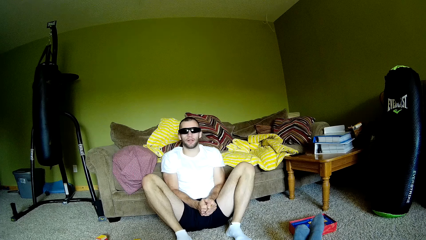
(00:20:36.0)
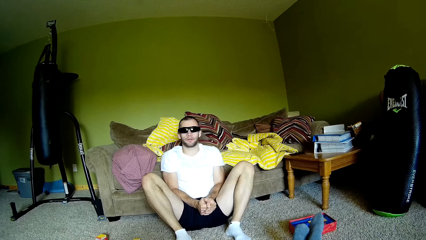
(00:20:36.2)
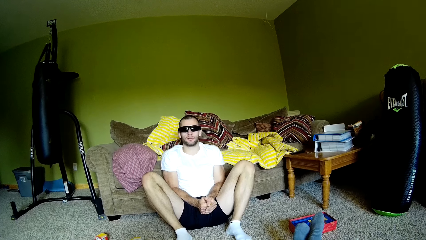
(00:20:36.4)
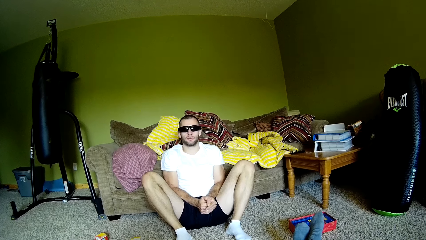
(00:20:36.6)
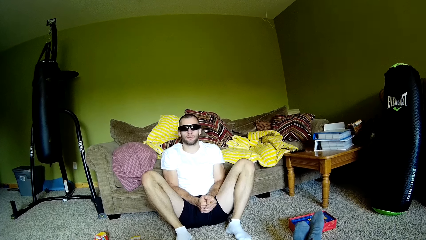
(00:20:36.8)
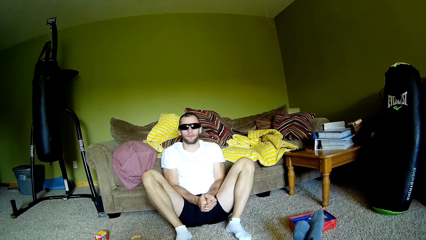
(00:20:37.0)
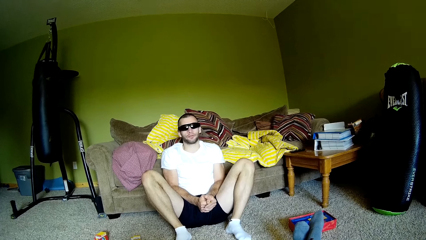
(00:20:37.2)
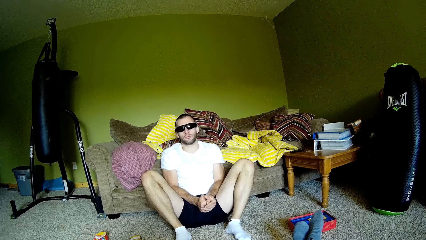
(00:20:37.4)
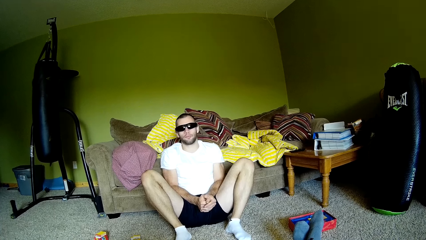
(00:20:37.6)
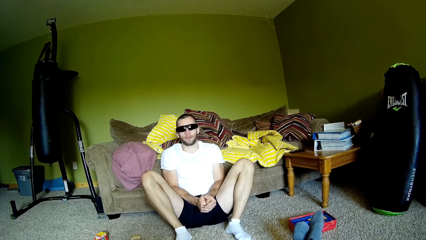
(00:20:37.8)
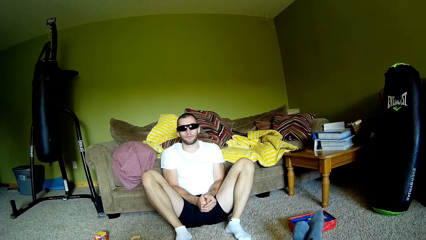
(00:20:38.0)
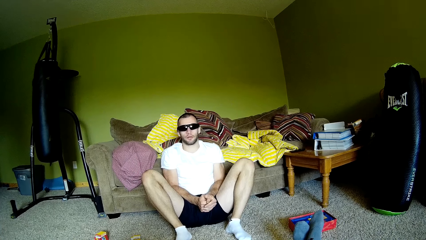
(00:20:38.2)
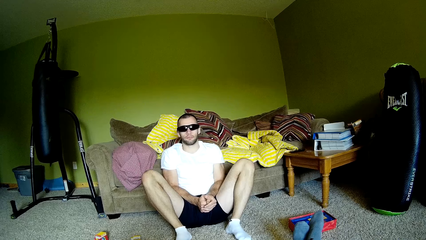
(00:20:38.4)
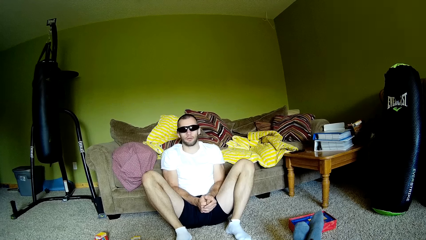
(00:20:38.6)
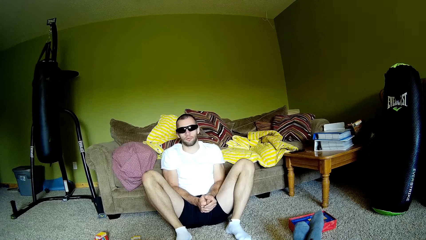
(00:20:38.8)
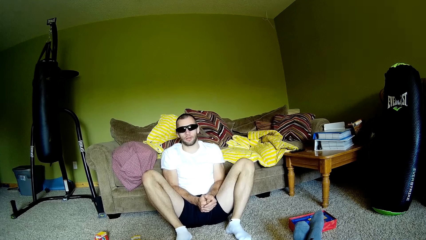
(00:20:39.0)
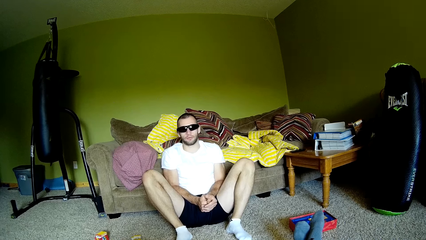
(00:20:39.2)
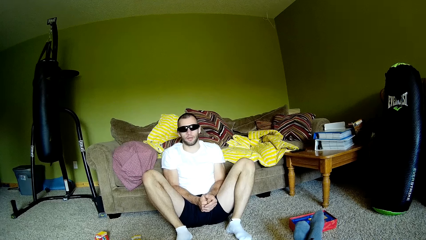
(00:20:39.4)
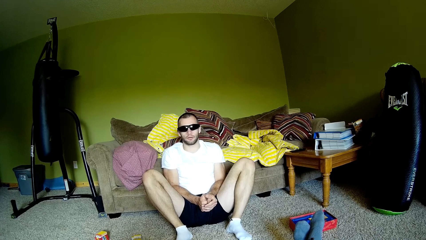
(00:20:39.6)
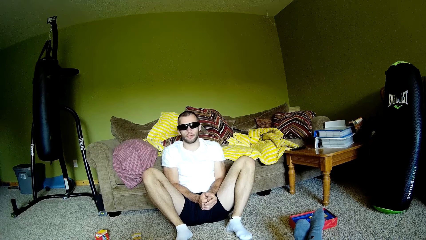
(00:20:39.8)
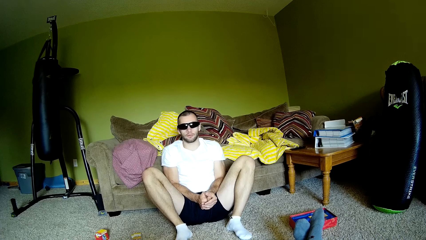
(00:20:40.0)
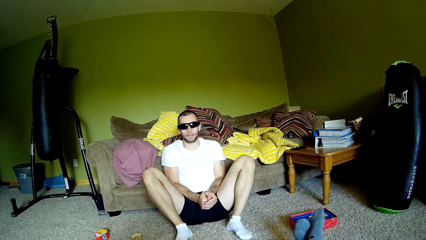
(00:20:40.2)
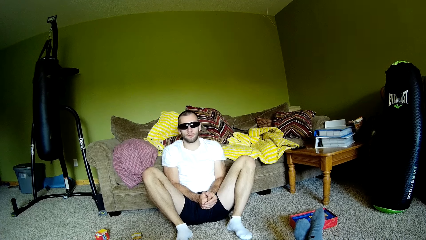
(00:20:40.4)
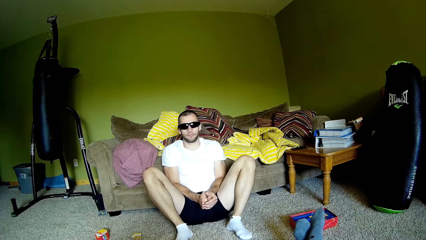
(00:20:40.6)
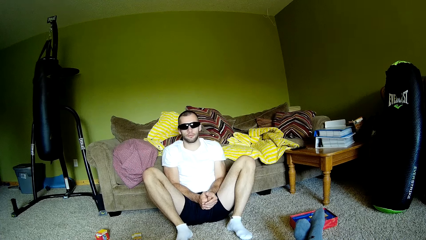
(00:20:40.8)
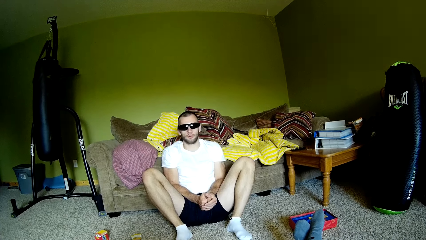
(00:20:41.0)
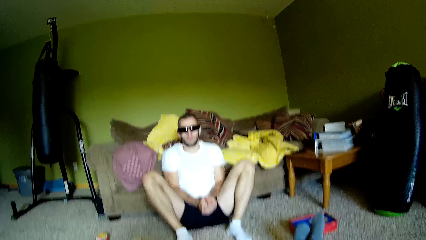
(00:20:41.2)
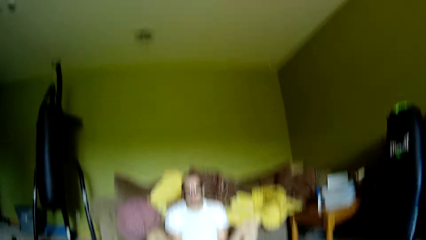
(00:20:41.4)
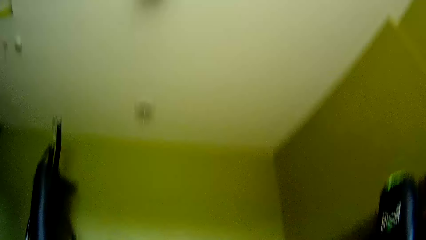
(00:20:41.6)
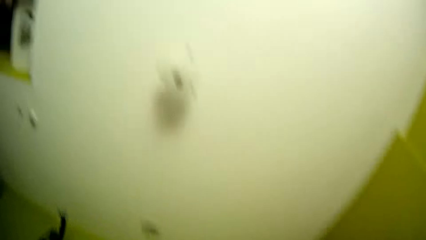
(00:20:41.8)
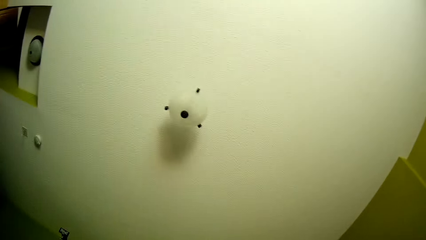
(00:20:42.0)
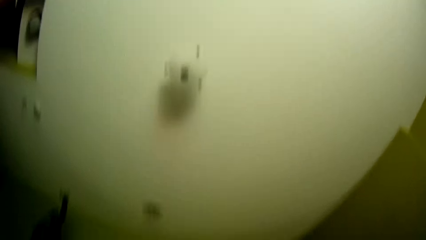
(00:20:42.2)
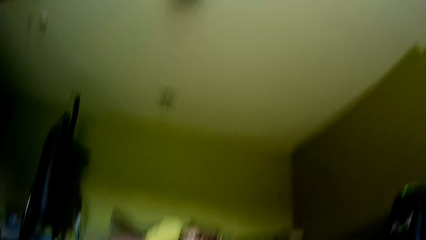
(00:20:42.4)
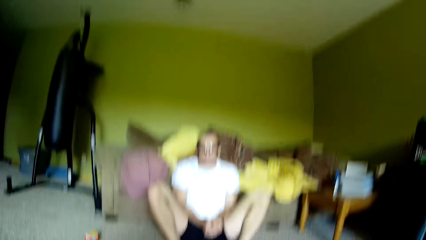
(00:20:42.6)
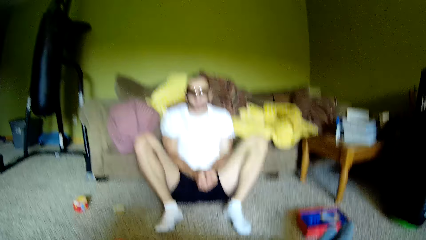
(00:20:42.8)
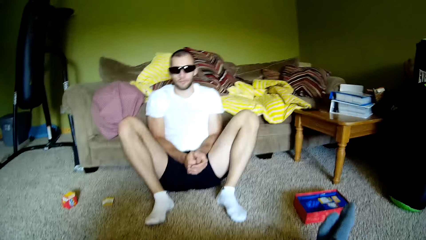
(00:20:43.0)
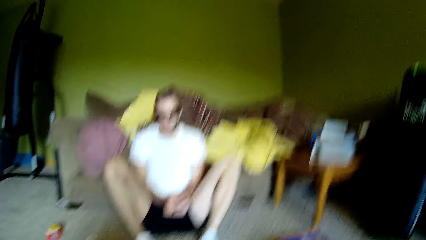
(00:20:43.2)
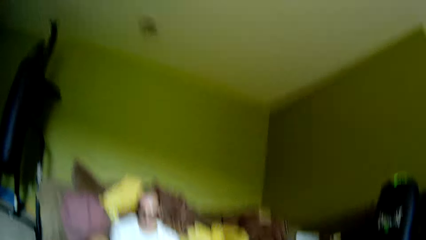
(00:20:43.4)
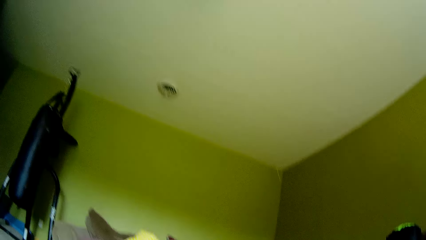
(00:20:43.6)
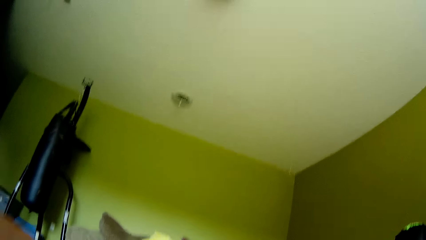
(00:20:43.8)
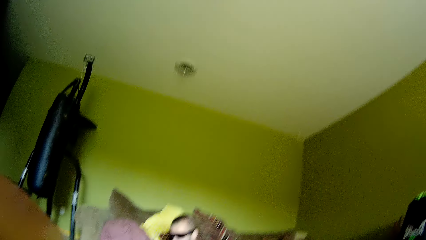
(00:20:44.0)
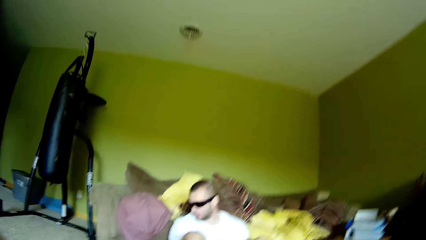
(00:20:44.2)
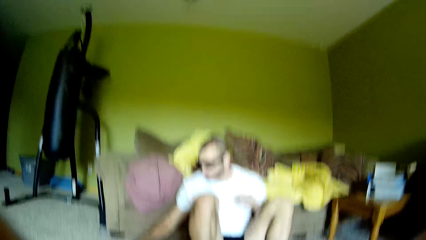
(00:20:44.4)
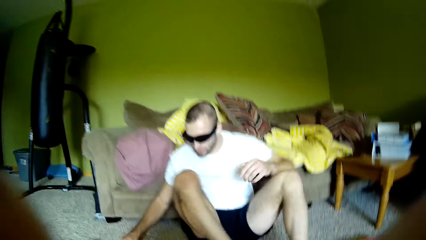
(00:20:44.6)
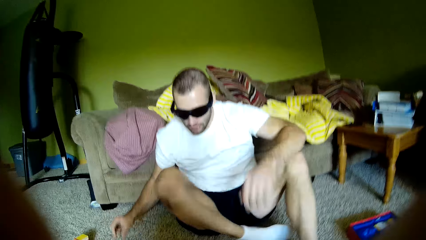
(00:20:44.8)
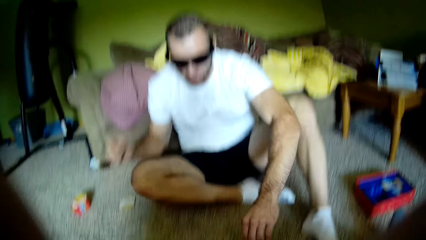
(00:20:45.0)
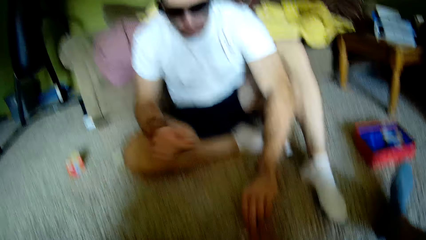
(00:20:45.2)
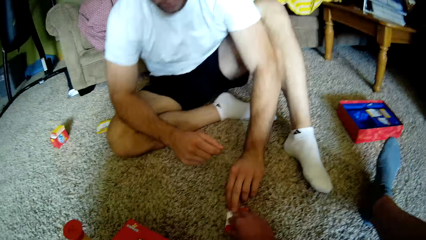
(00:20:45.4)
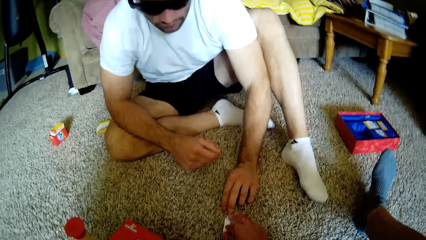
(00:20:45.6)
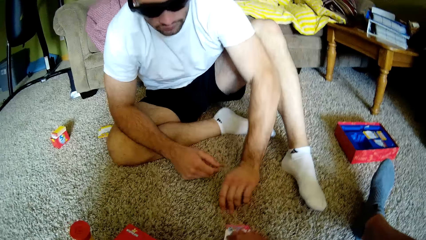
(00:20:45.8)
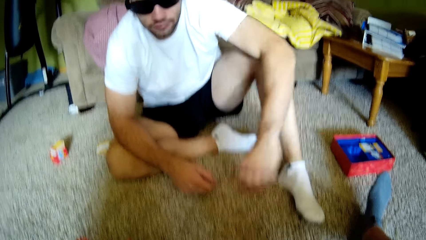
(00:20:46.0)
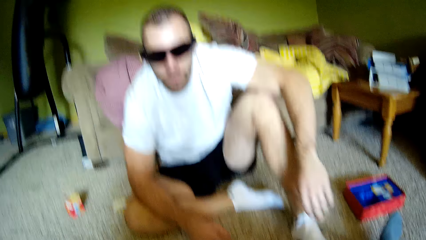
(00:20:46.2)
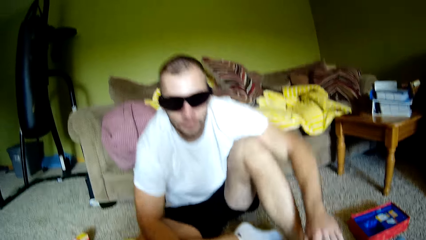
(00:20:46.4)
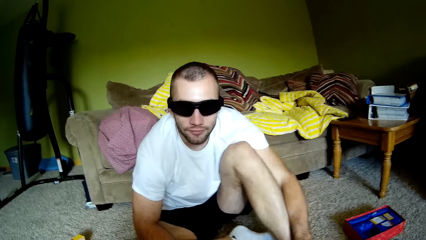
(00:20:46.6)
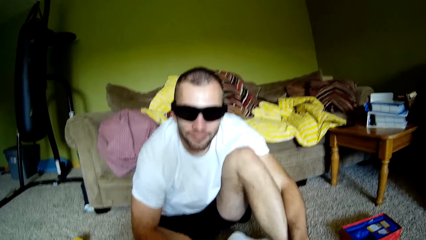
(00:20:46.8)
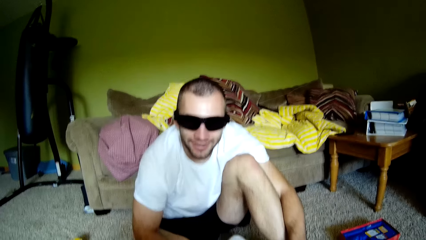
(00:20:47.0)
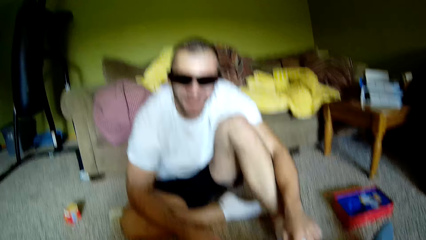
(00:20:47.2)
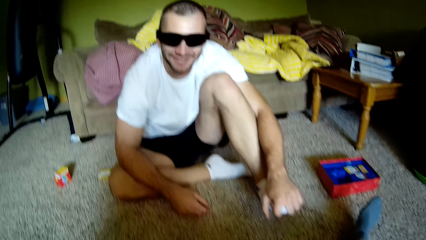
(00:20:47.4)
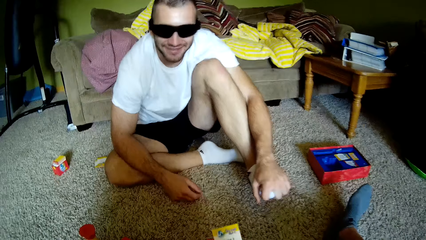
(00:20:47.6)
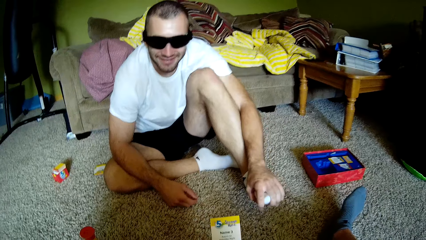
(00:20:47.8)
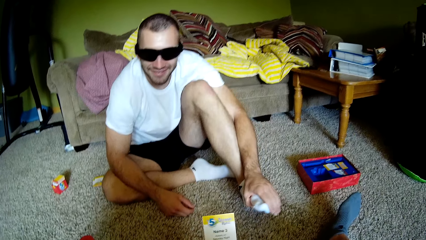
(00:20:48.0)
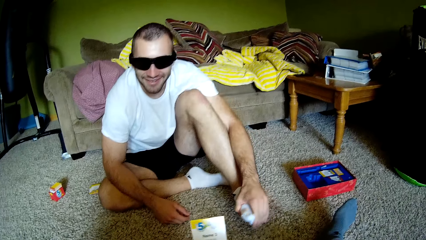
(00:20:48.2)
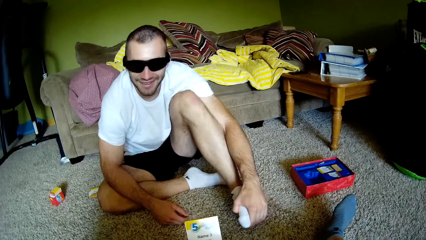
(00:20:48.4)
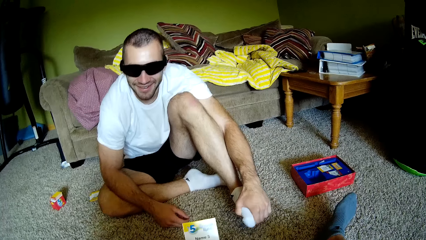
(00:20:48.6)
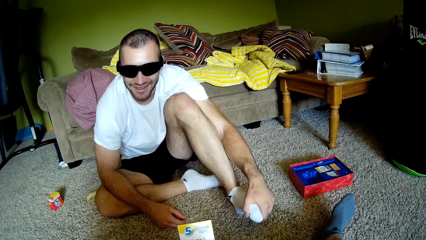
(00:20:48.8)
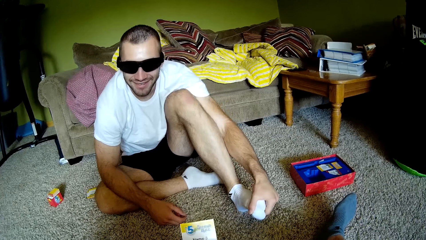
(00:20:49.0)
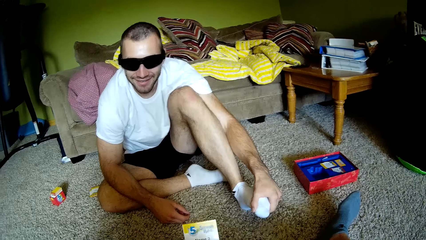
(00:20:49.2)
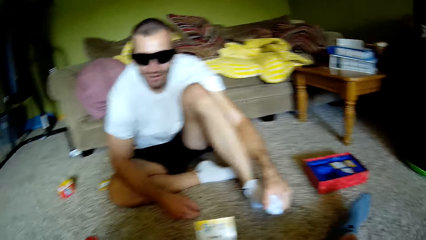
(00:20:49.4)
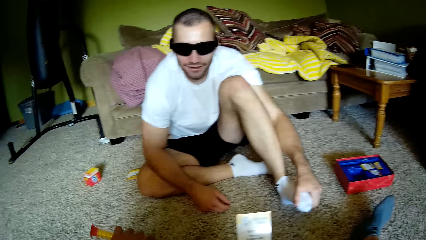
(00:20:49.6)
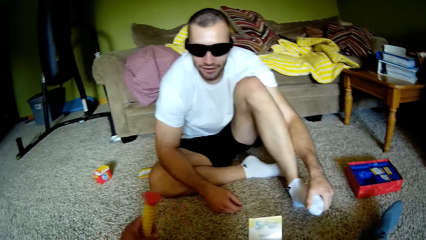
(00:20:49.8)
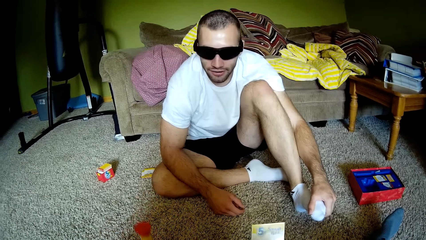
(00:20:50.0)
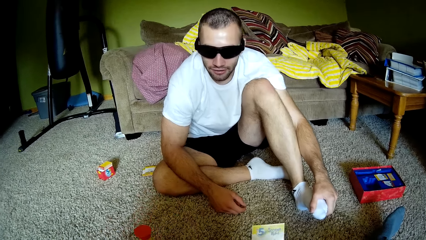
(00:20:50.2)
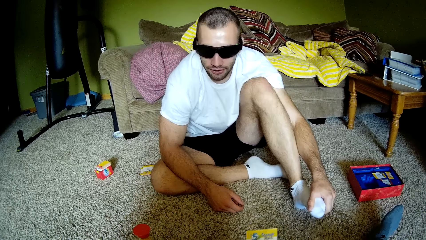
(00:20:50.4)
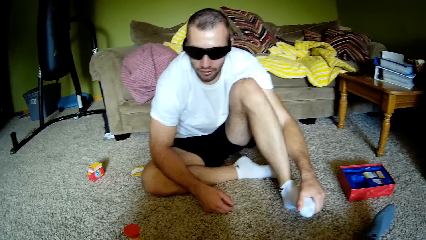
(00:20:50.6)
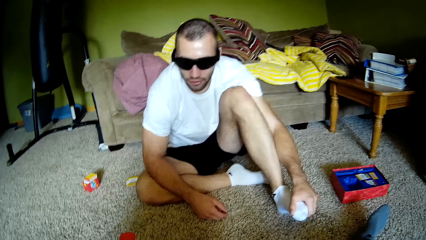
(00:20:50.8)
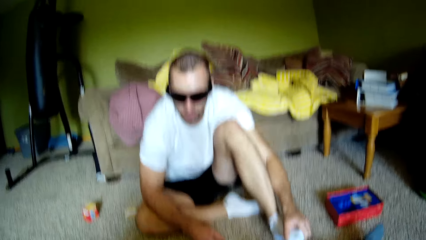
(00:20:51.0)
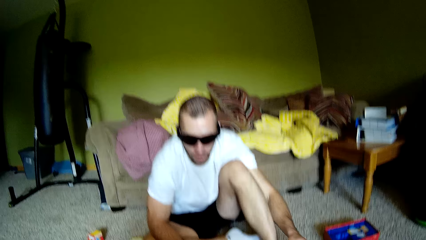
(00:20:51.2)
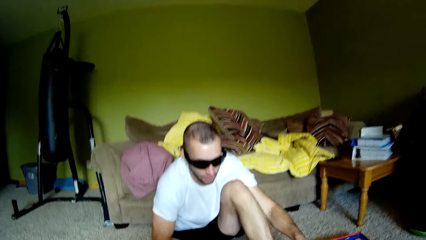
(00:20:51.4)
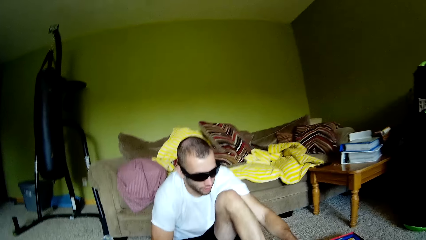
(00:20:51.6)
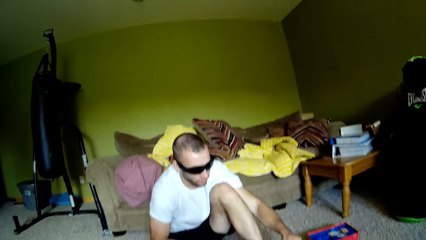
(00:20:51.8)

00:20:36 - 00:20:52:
The camera wearer looks around. They turn around the room. A person places down a card and touches the card. The person picks paper from the floor and interacts with the camera wearer. The camera wearer picks up a card. The person grabs the leg with a hand. The camera wearer interacts with the person and turns a plastic. The person interacts with the camera wearer.
